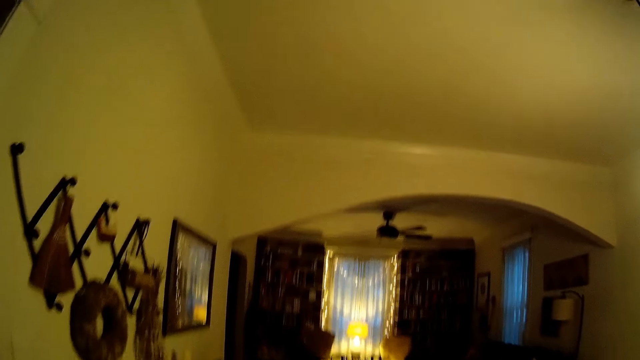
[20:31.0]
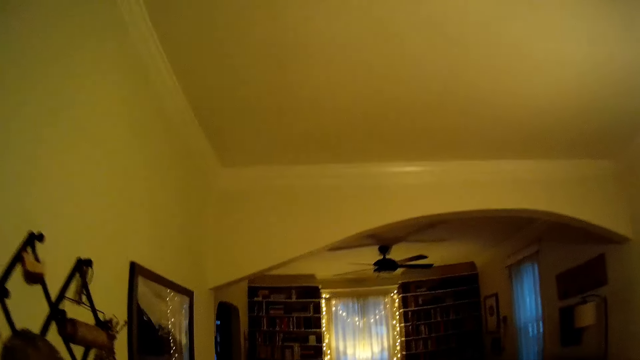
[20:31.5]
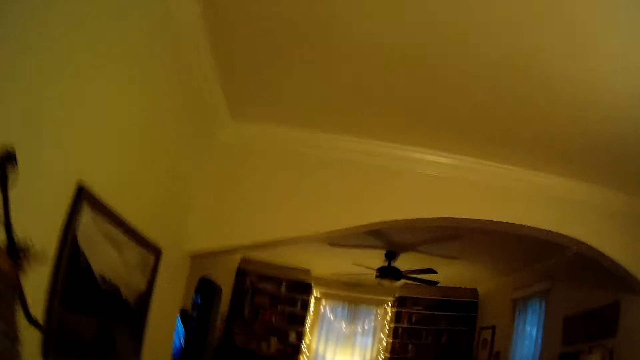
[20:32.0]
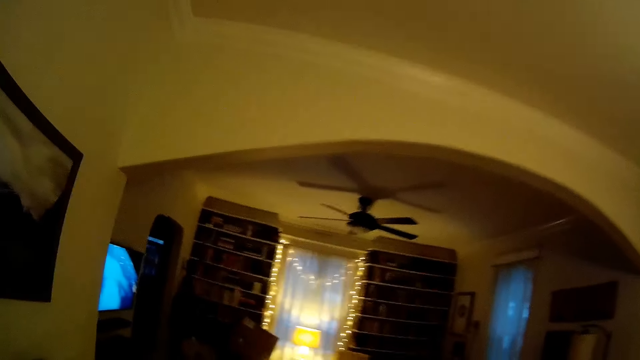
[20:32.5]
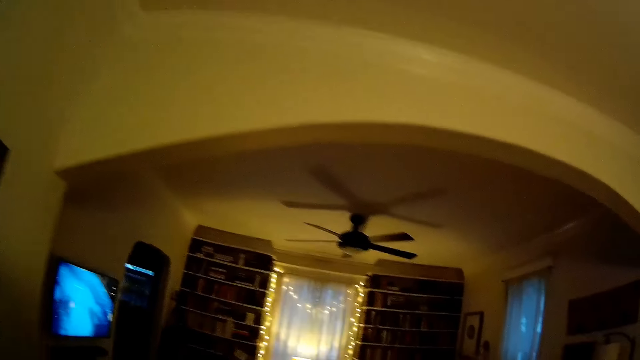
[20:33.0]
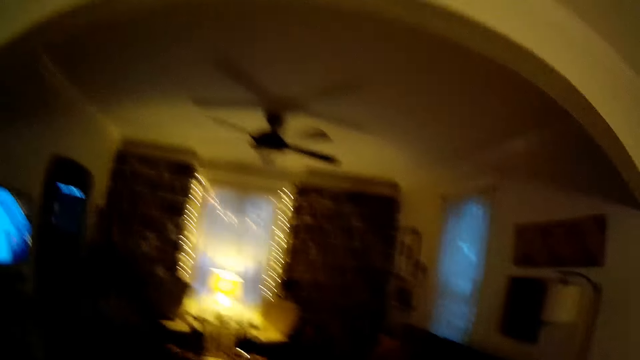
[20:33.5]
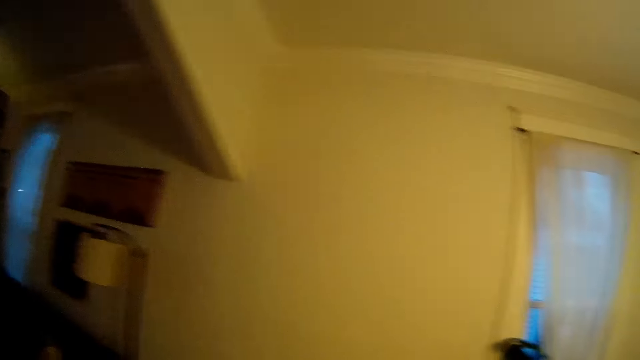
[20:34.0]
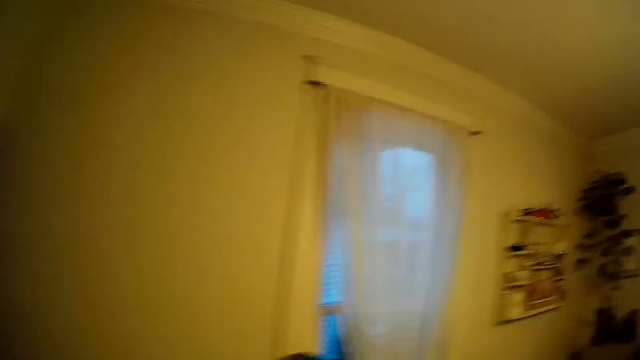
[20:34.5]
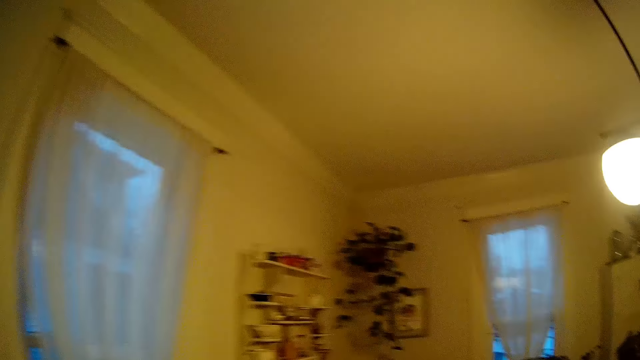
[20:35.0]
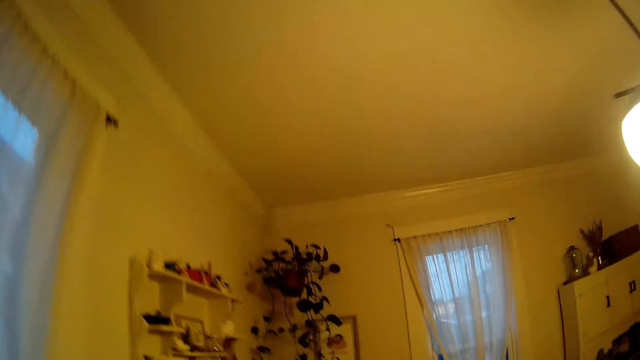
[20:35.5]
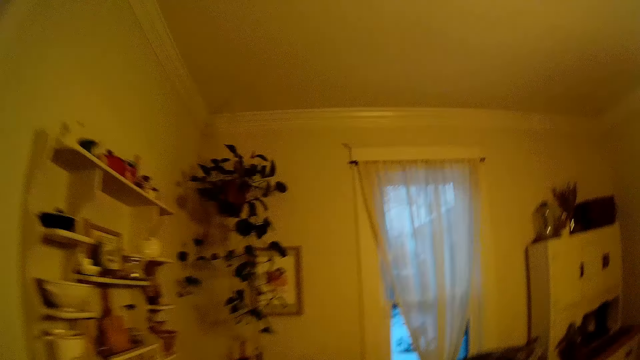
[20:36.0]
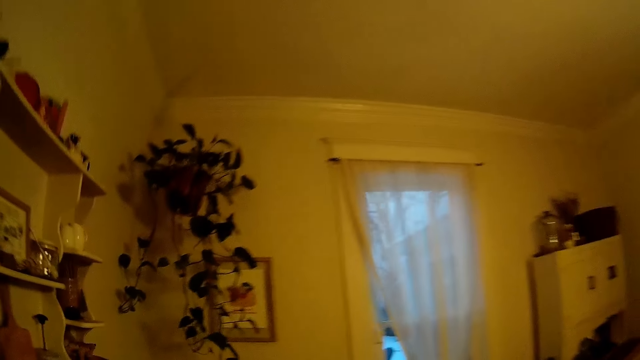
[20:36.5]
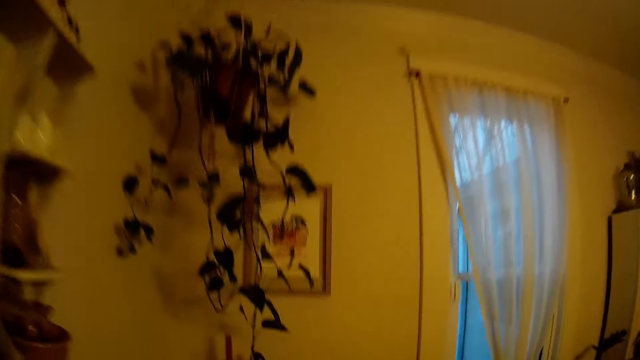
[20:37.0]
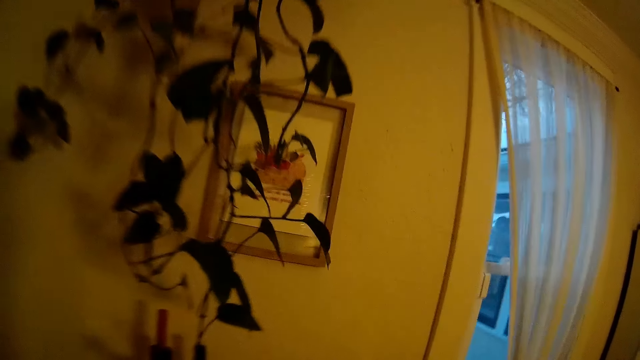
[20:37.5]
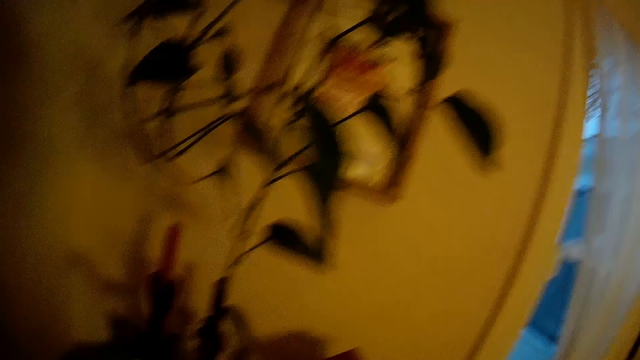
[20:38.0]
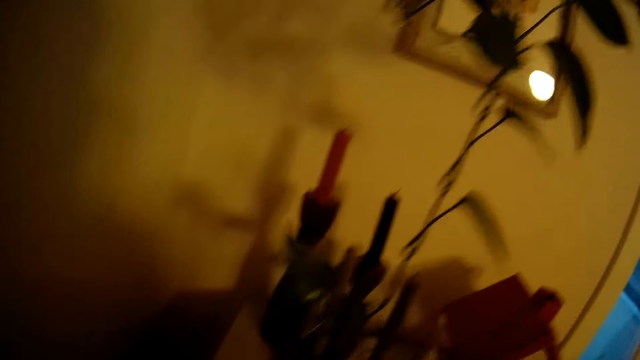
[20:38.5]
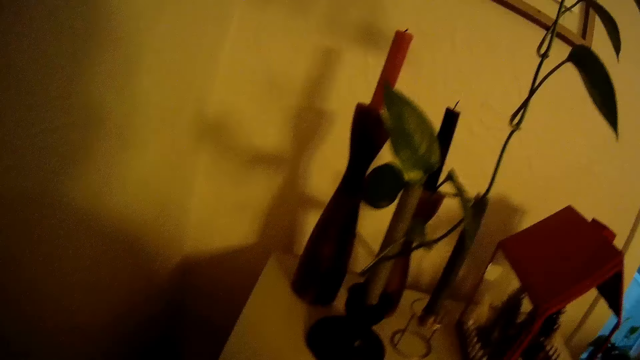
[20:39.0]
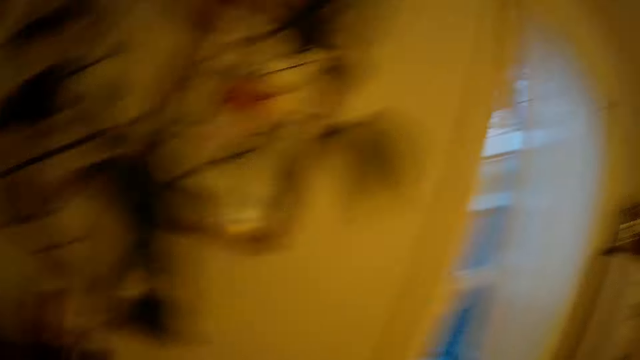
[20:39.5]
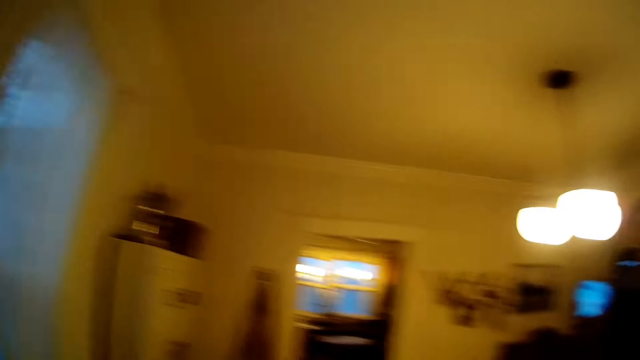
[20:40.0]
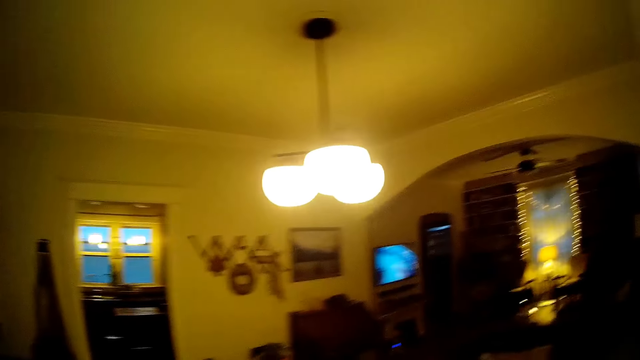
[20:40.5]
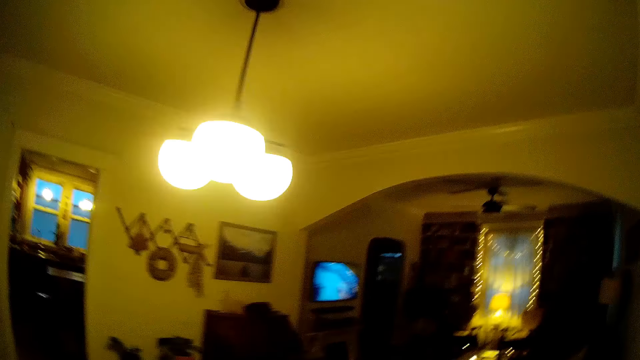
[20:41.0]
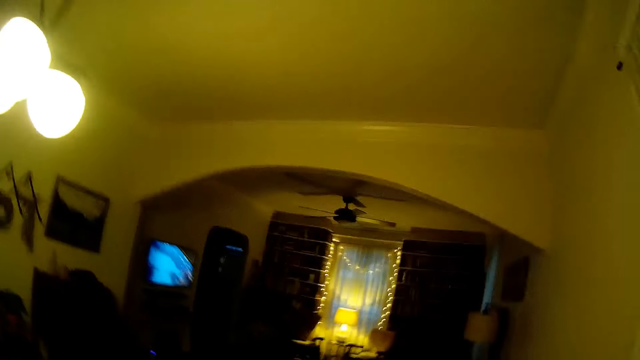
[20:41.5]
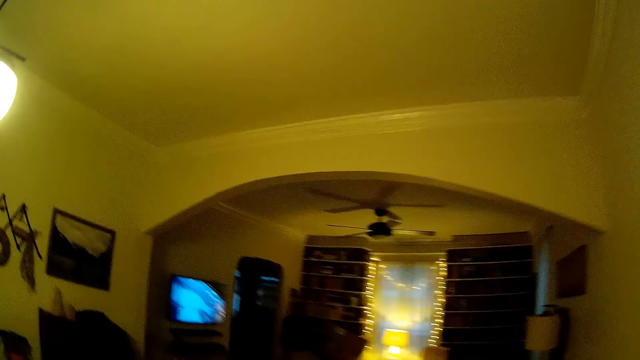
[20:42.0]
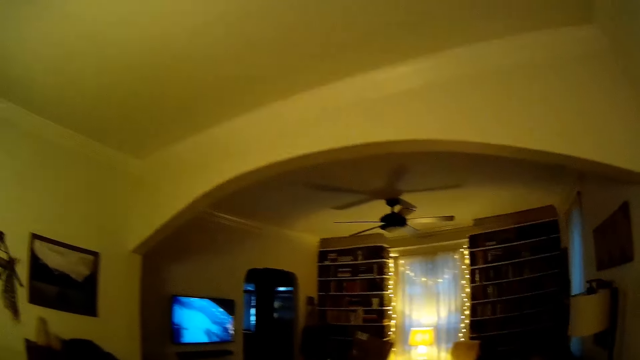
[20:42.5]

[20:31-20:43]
The camera wearer walks around in the house. They walk to a living room.

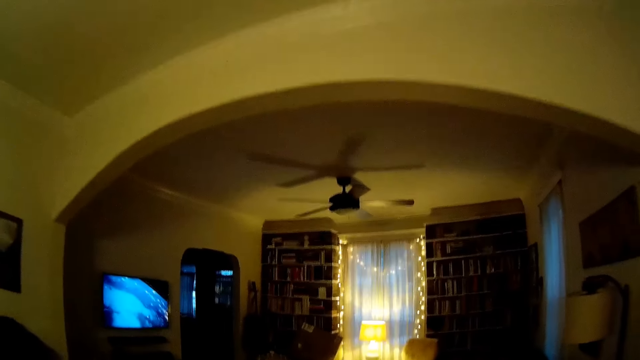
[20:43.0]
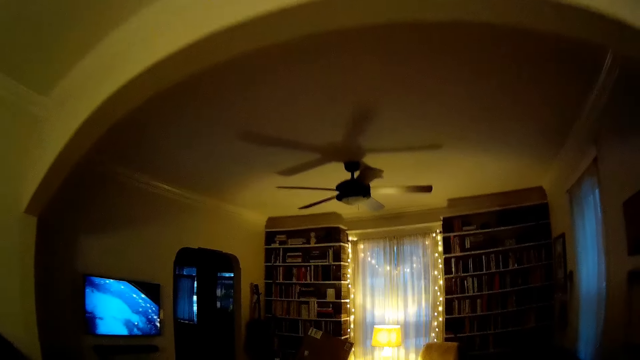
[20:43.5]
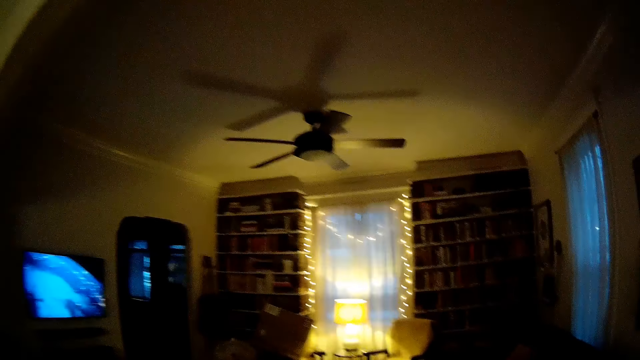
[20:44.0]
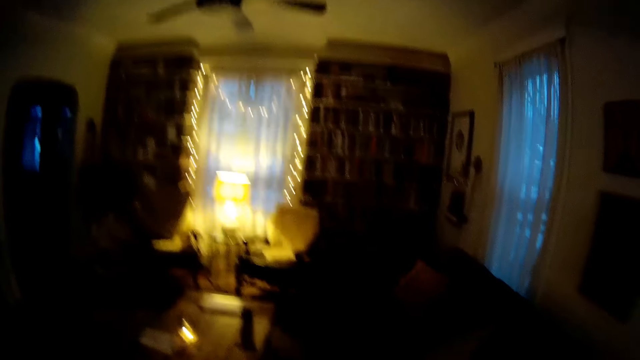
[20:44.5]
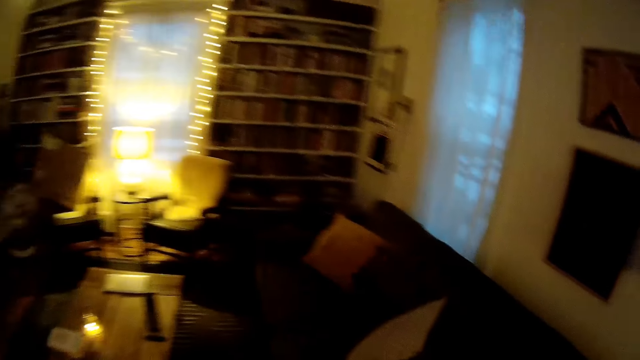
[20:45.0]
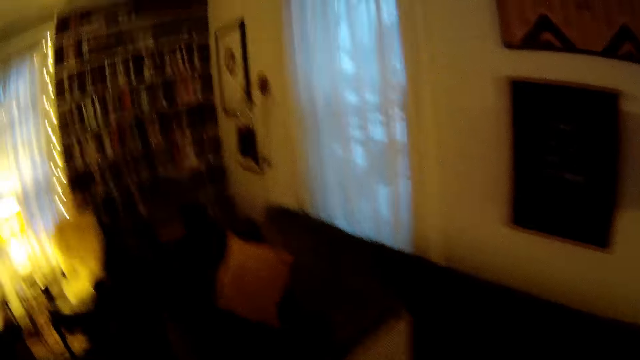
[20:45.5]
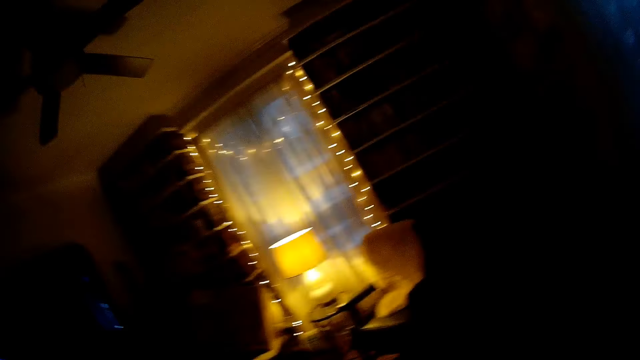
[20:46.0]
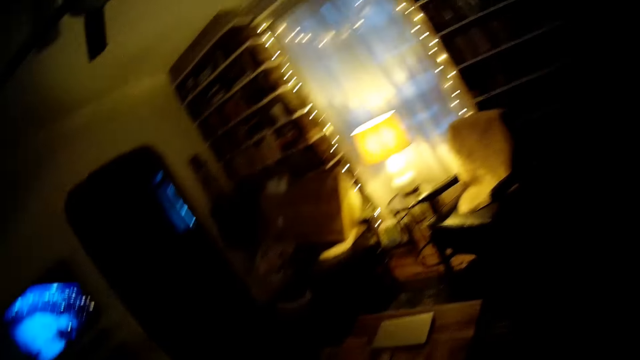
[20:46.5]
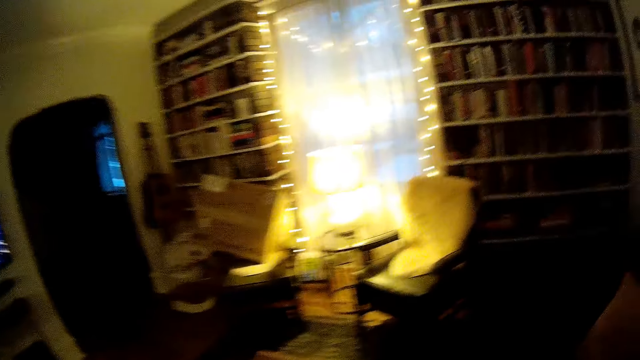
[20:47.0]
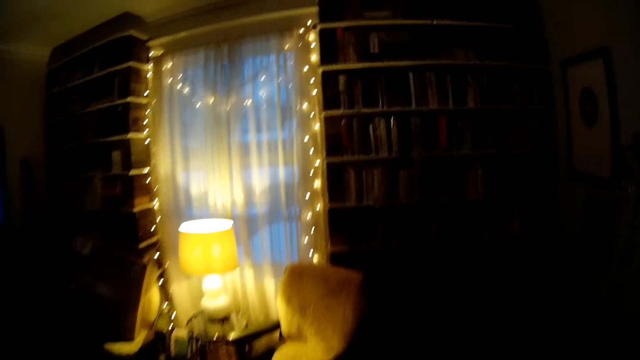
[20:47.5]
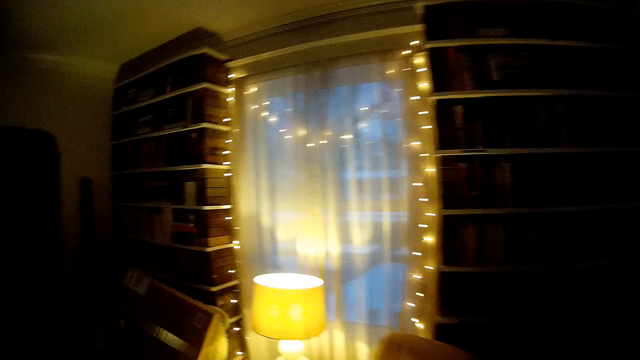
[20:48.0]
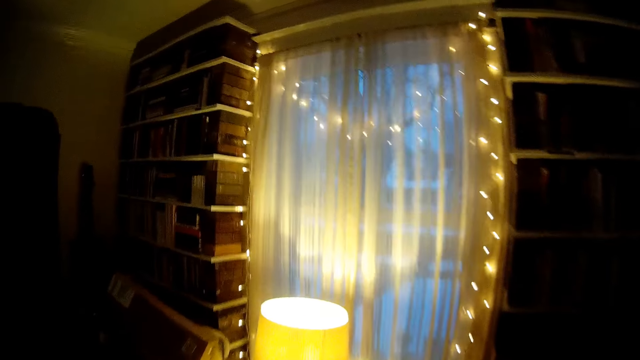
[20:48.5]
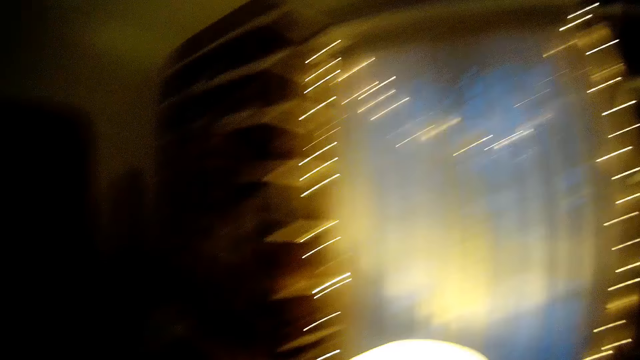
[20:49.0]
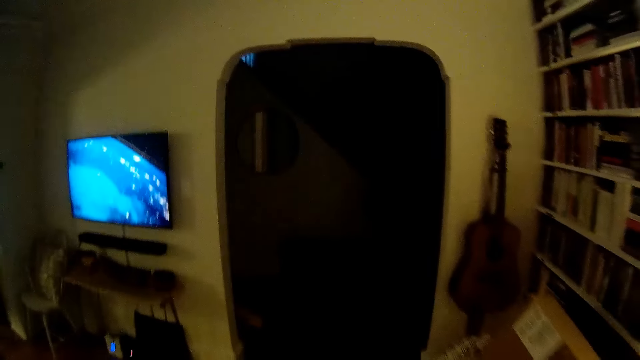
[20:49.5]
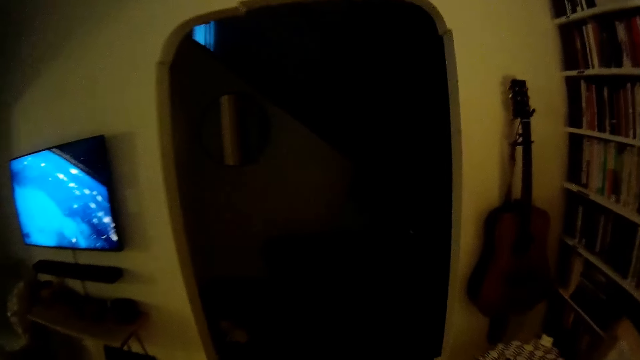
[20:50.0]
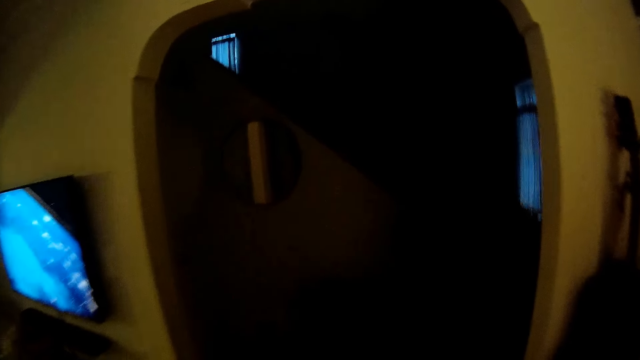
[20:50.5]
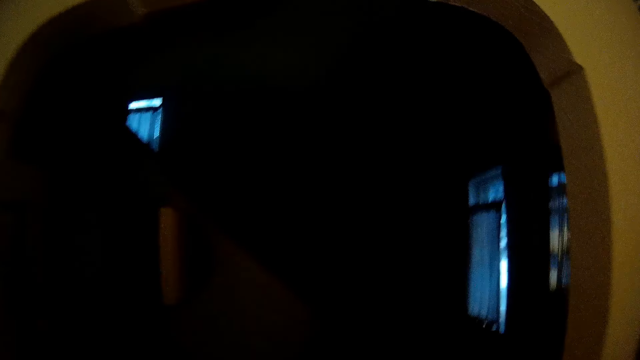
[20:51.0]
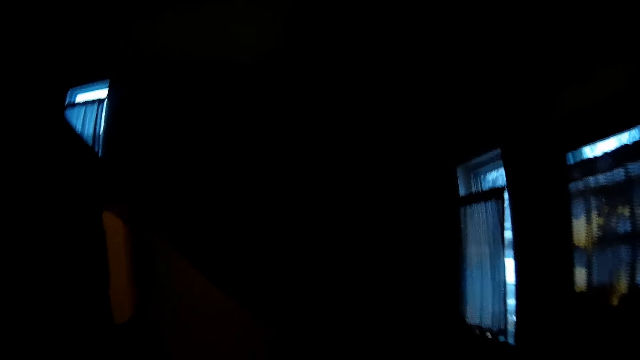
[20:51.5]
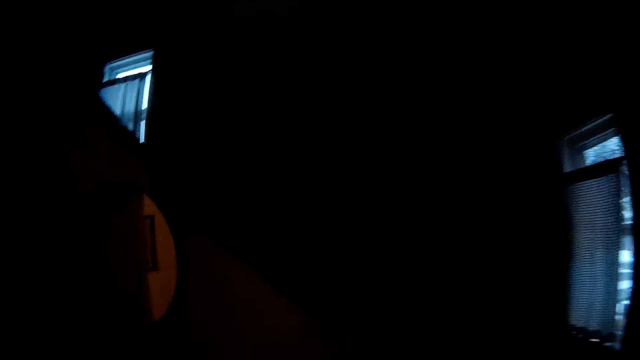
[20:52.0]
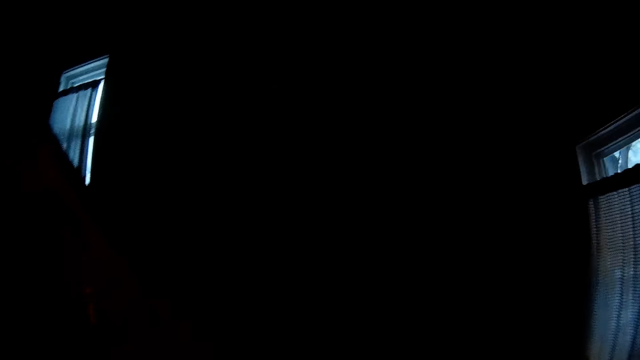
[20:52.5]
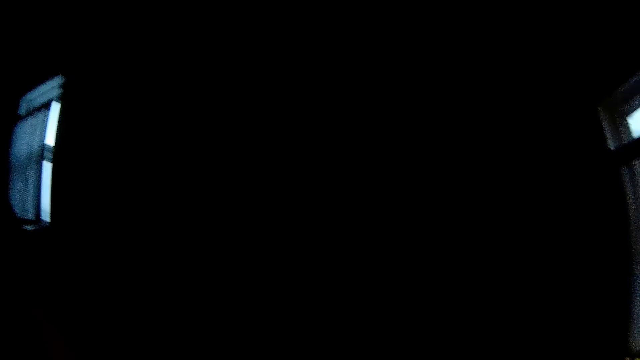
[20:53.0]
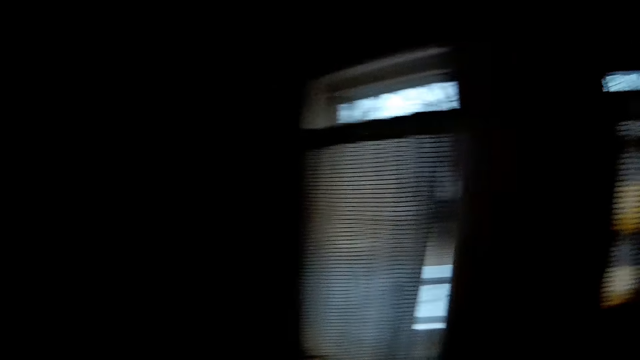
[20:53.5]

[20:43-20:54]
The camera wearer lifts her left hand towards her face. She walks to a door.
